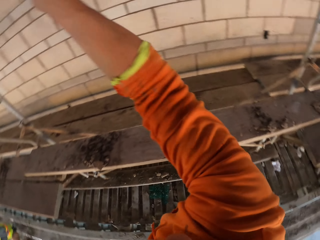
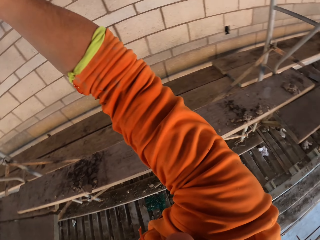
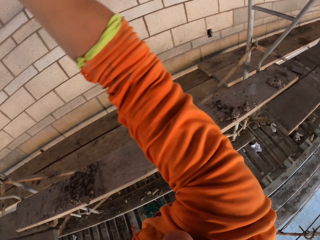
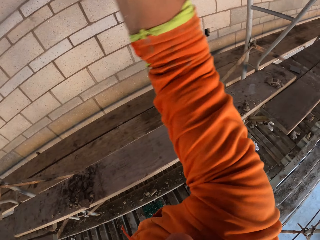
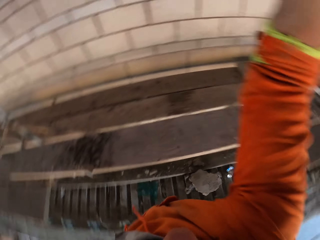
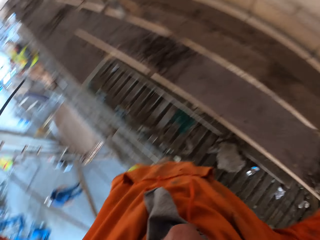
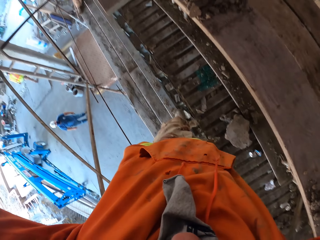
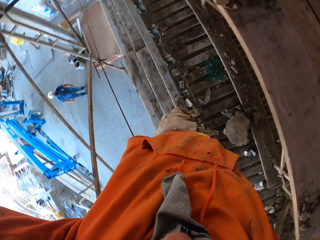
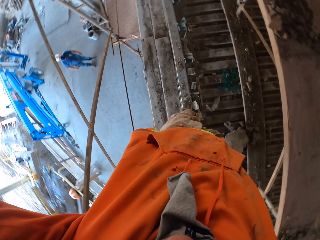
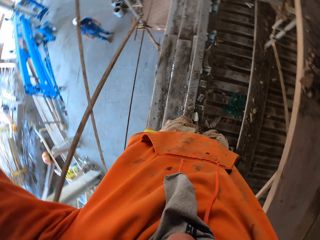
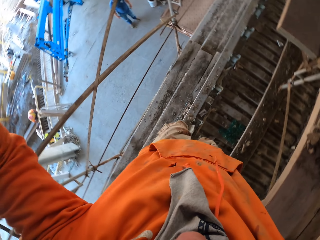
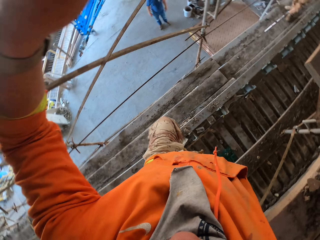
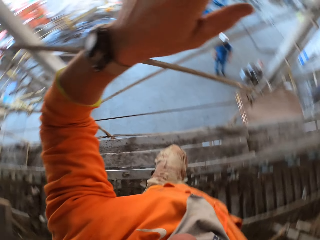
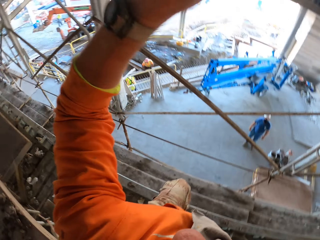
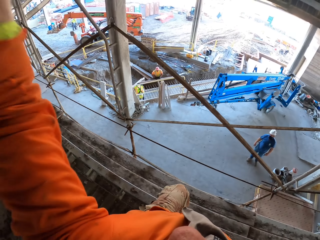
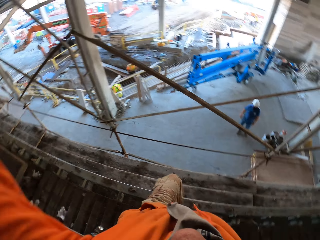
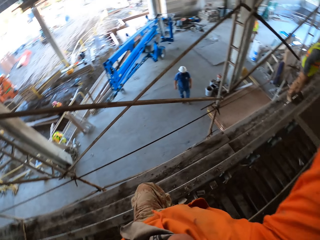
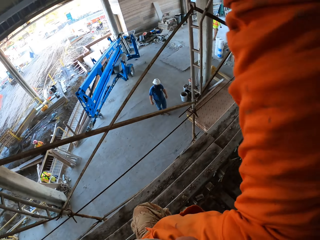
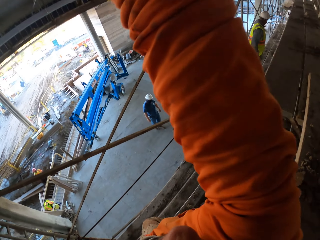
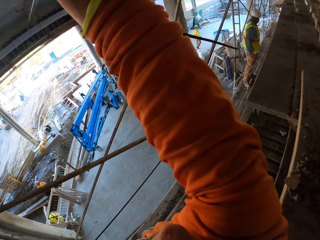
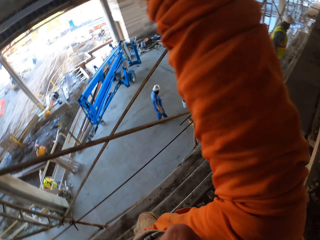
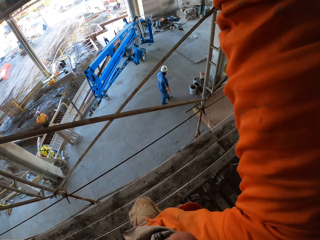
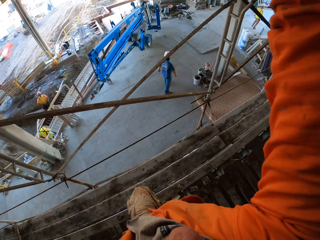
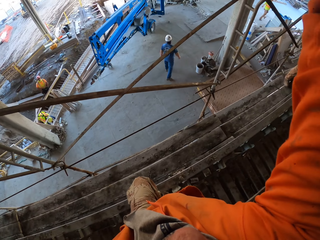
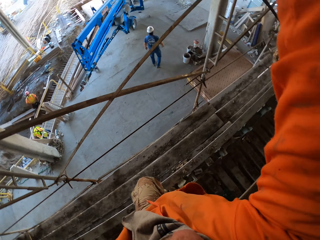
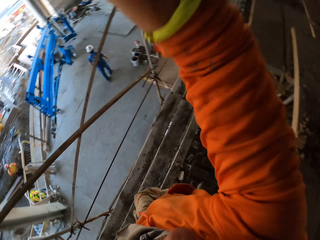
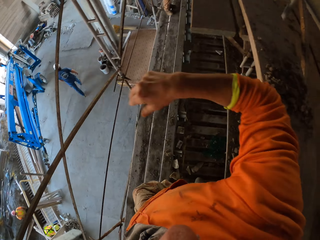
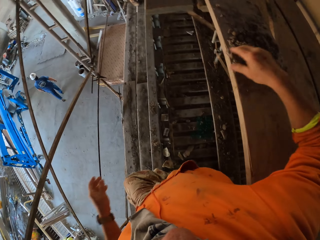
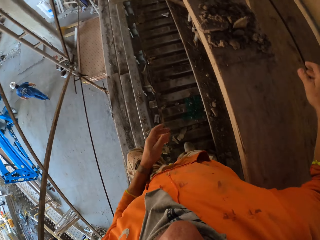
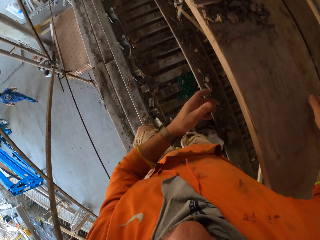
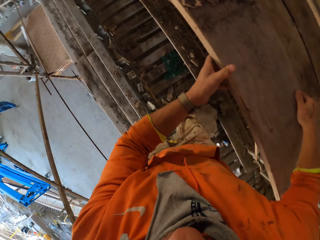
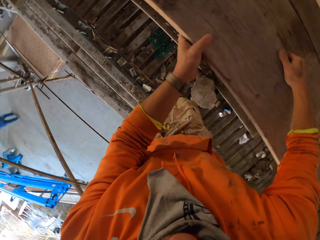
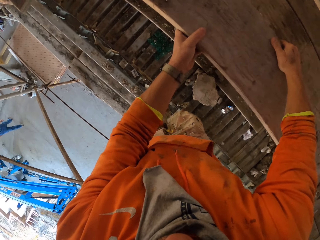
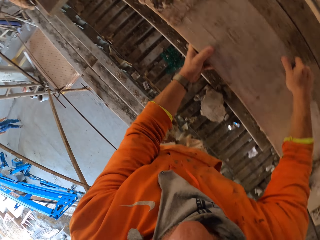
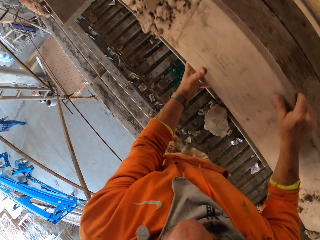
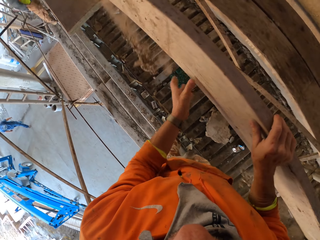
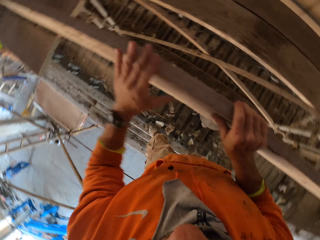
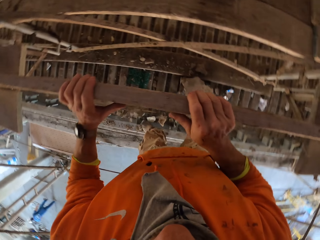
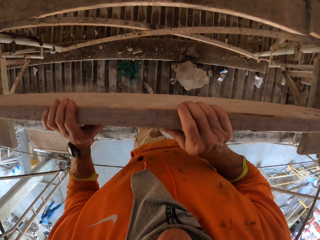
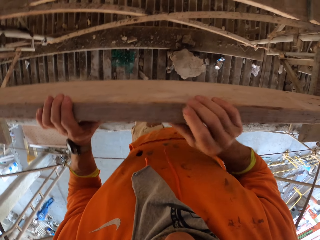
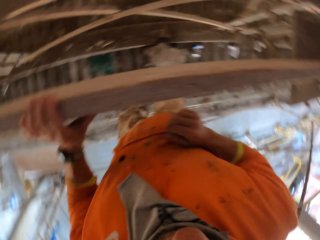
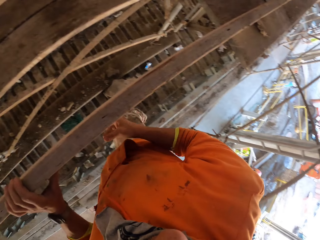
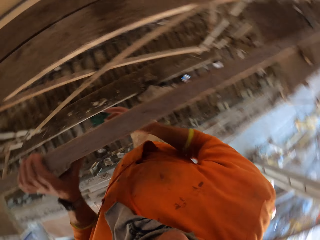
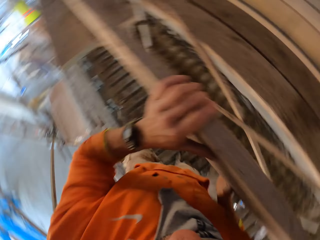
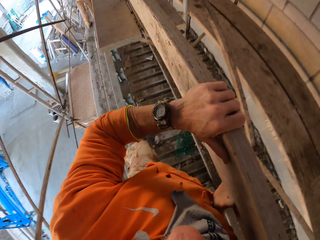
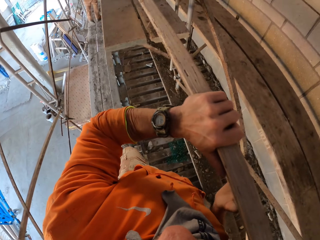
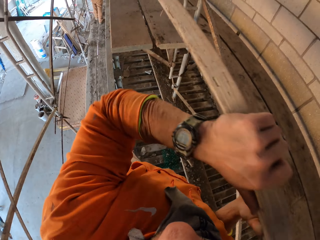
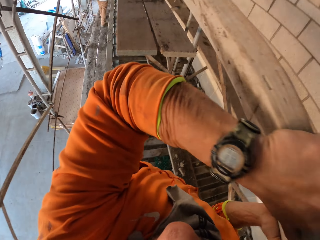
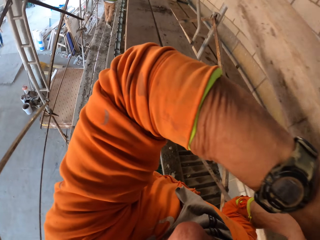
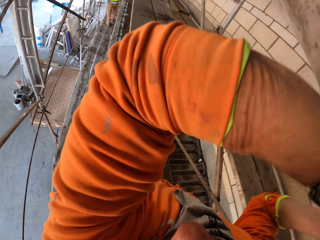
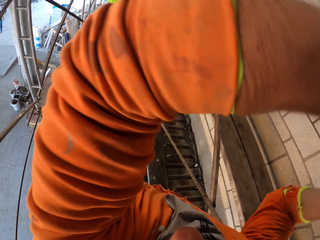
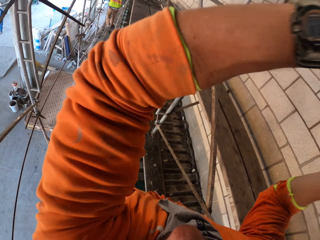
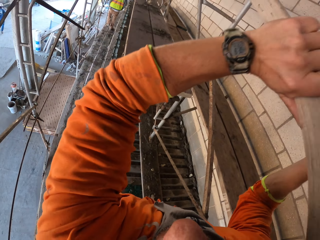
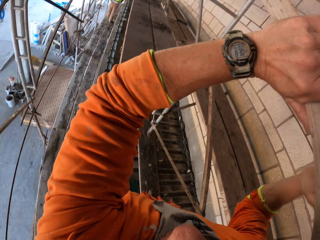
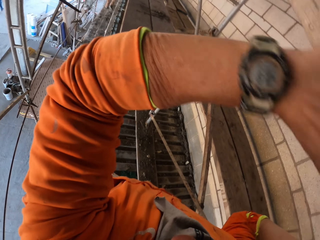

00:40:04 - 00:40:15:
A man holds the scaffolding. The camera wearer turns around. Another man walks around. The camera wearer picks up wood. They lift a piece of wood.

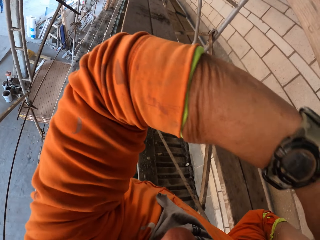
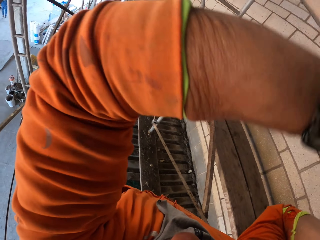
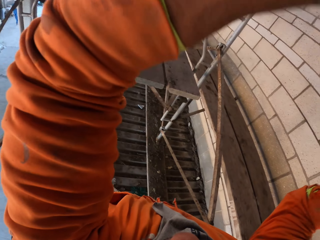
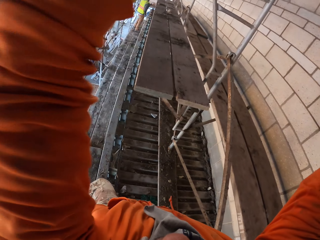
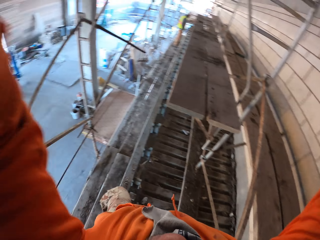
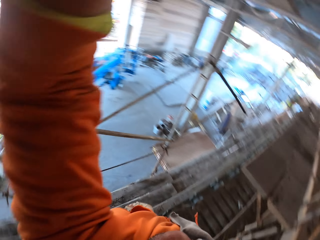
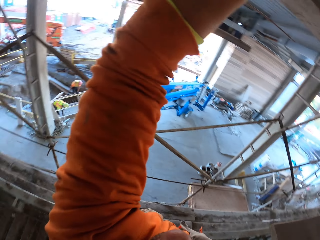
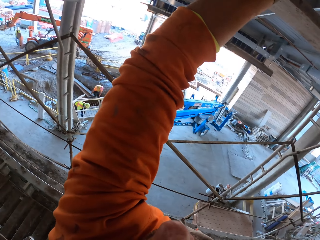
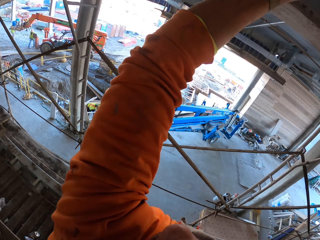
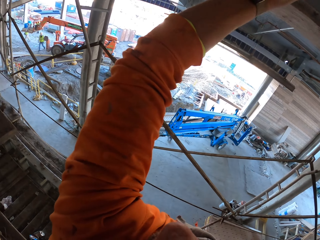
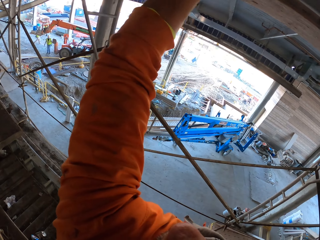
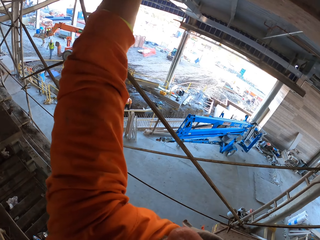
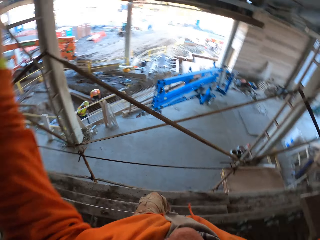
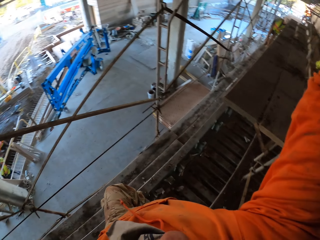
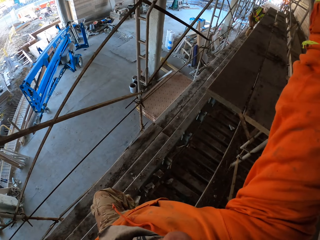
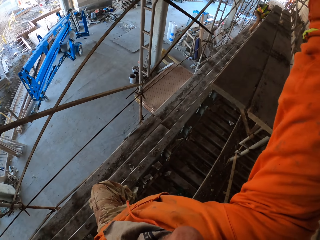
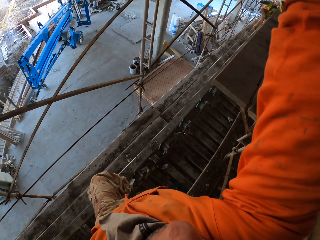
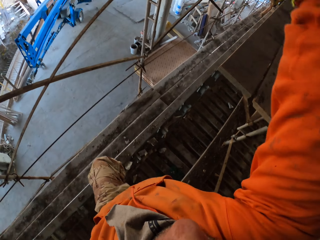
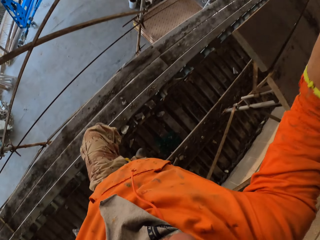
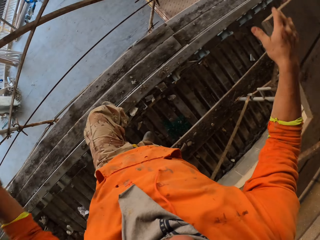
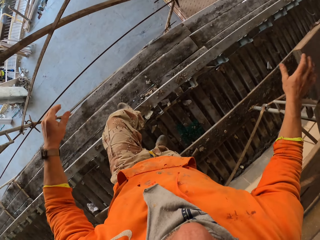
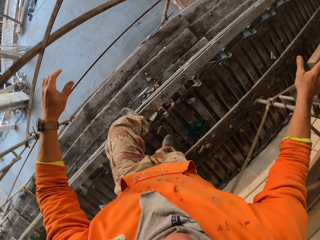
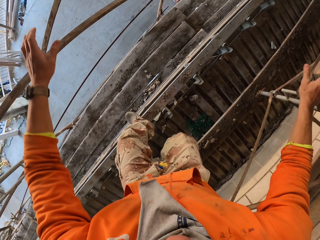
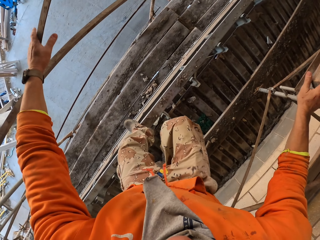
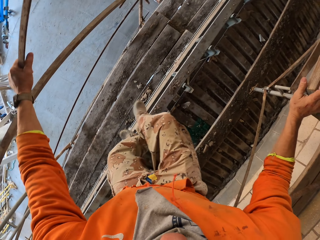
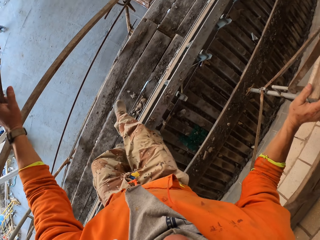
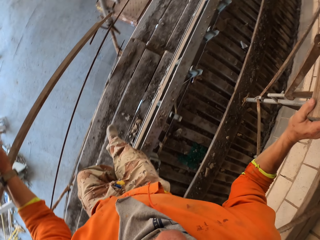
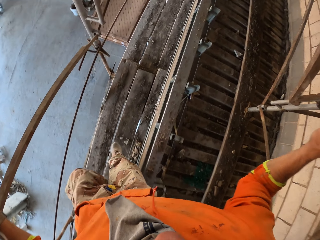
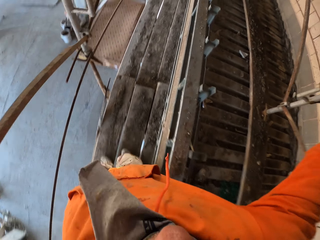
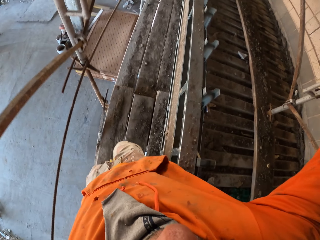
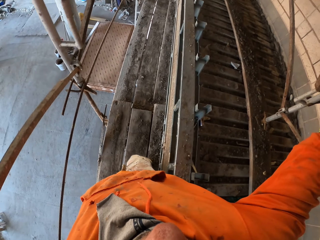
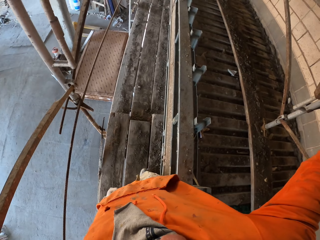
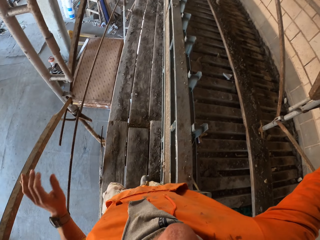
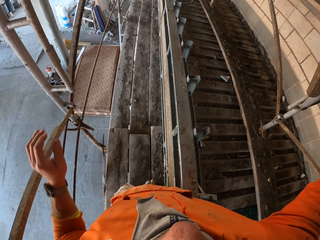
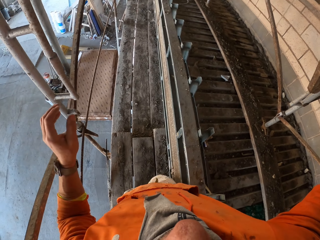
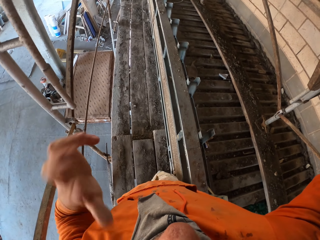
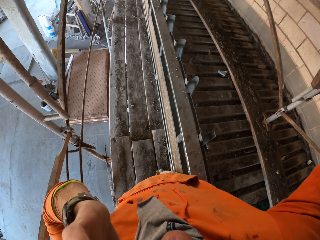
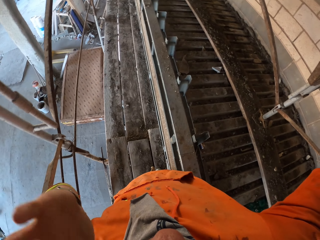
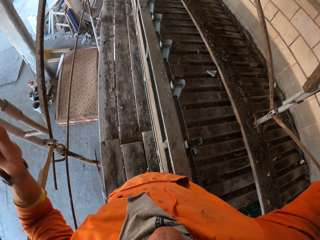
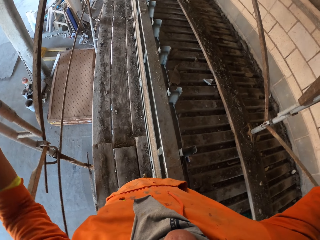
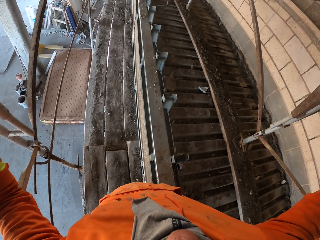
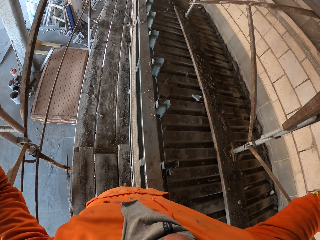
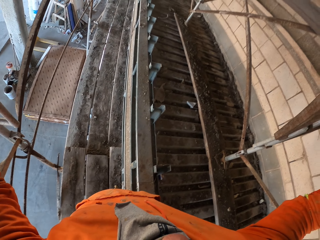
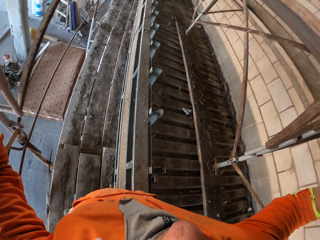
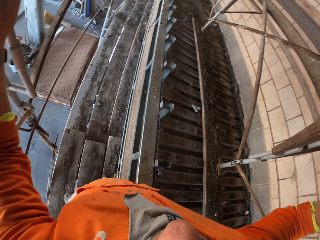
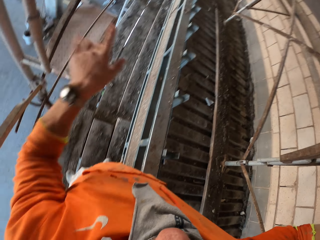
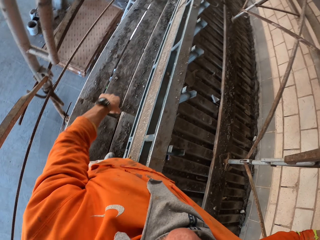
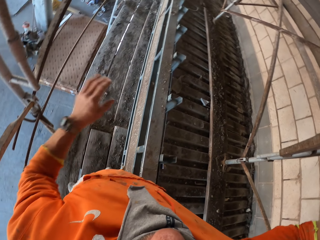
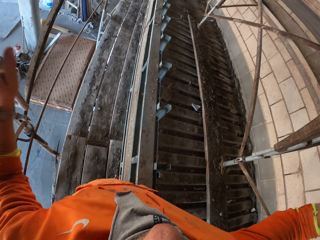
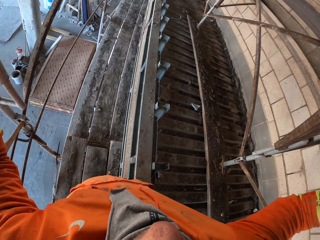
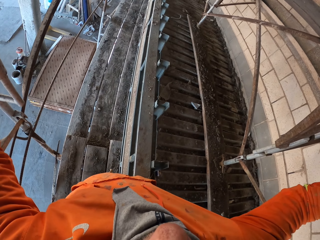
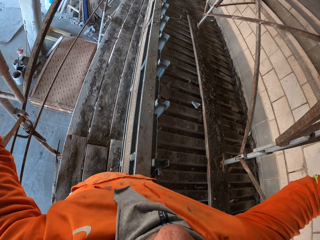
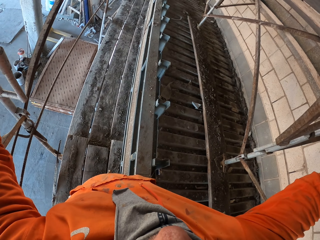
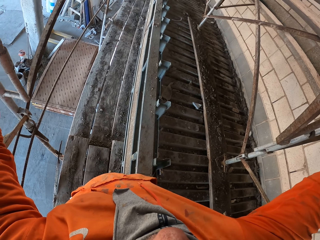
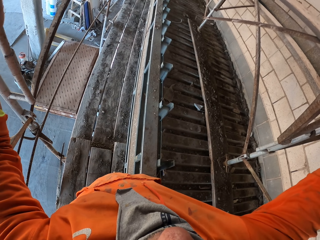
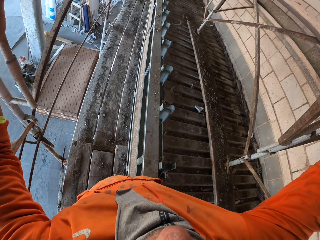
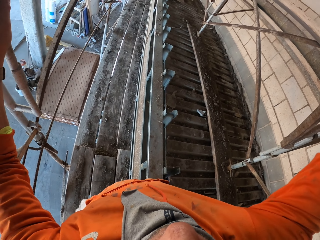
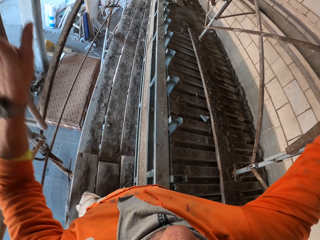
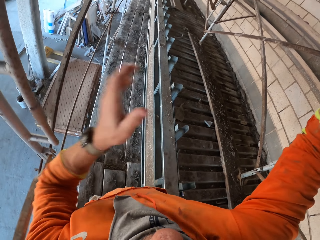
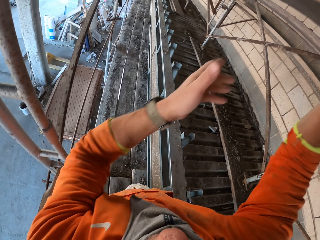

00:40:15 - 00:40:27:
A man walks on the scaffolding. The camera wearer puts the piece of wood on a higher shelf. Another man walks around. The camera wearer moves a hand. They look around. They rest a hand on wood. They hold the scaffolding. They go down the scaffolding. They move a hand.
